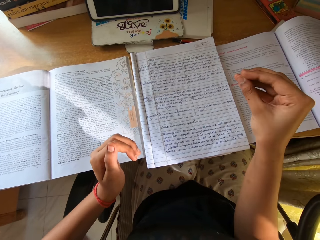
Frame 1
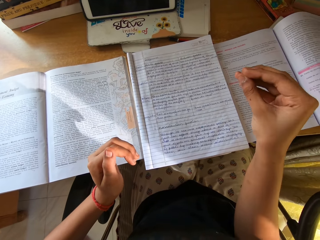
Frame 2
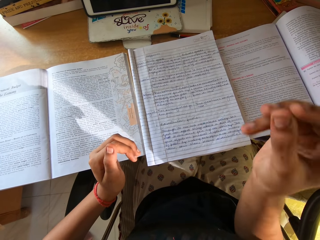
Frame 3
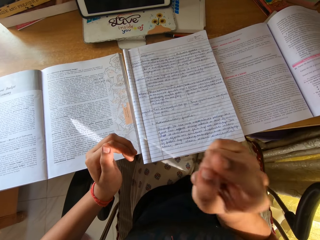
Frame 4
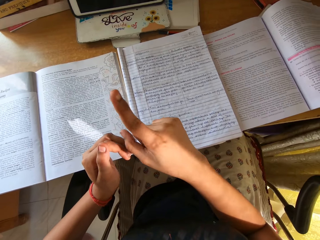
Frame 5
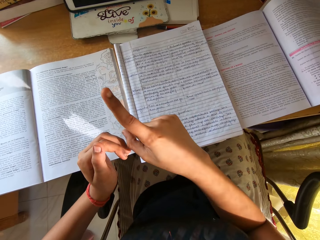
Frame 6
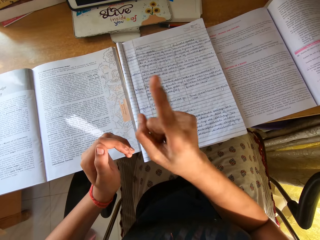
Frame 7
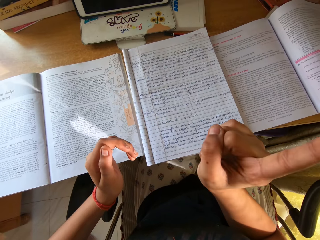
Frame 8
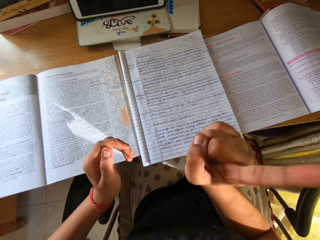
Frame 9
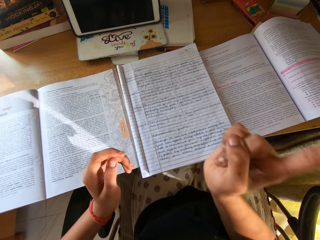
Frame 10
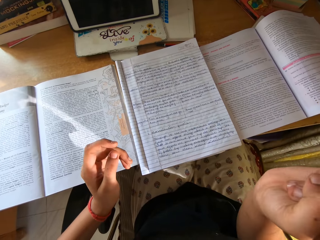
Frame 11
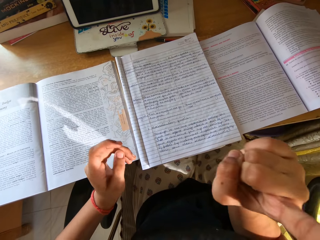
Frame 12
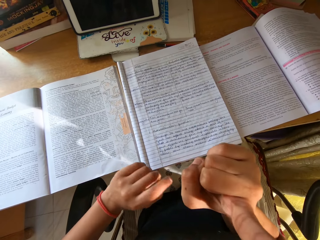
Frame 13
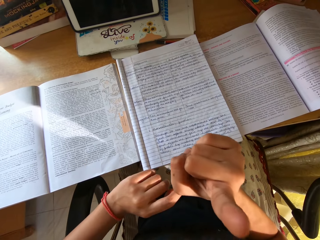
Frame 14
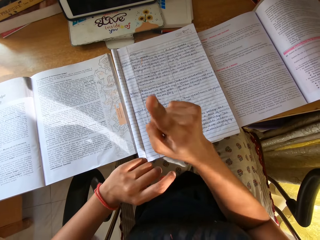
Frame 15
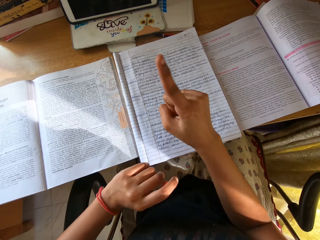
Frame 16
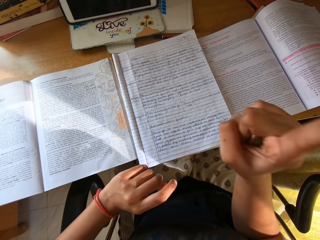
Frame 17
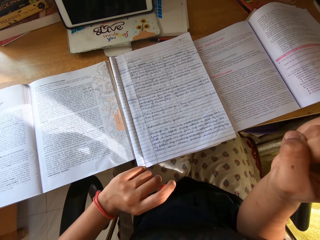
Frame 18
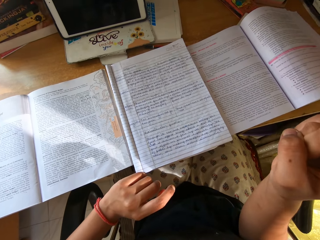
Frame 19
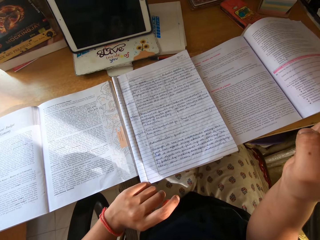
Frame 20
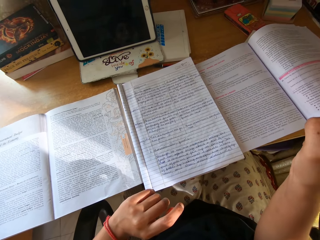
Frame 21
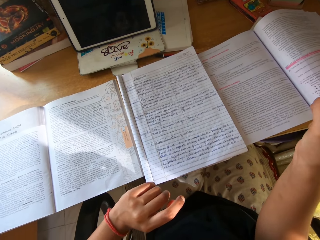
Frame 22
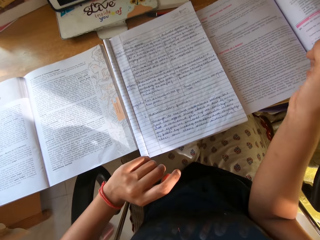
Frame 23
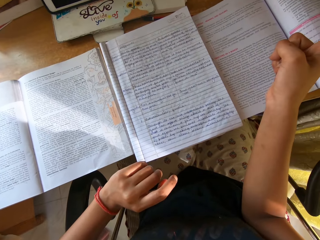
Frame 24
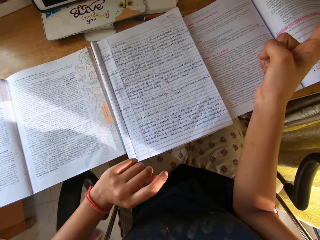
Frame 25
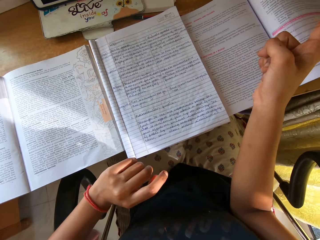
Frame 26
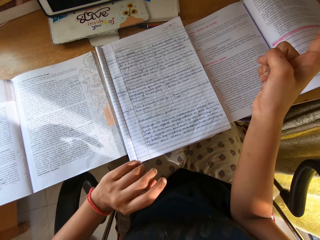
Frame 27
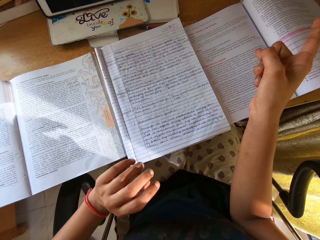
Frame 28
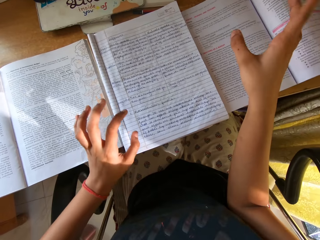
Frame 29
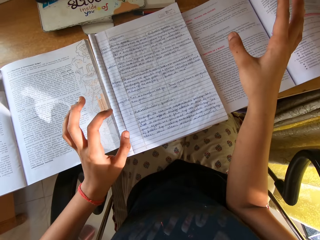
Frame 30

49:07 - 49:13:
The camera wearer reads the exercise book.

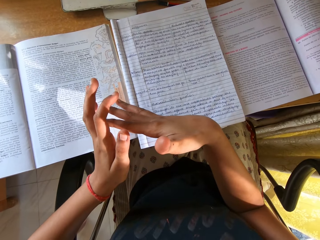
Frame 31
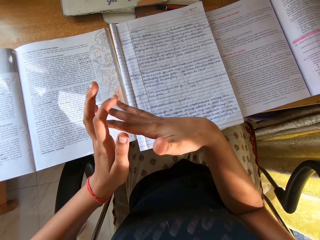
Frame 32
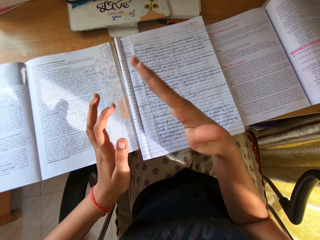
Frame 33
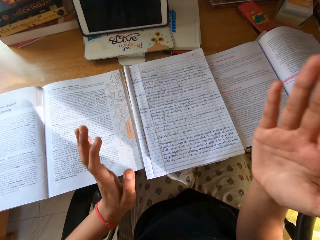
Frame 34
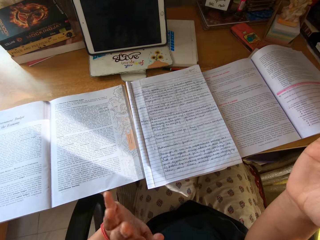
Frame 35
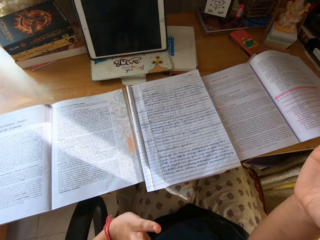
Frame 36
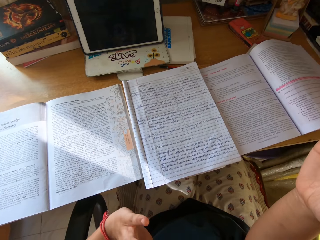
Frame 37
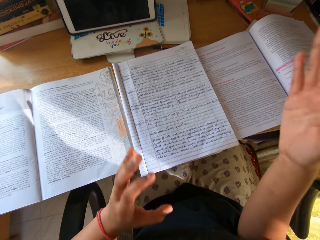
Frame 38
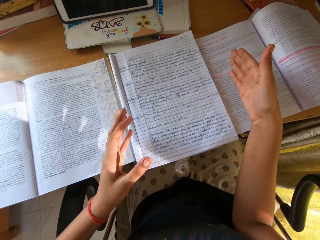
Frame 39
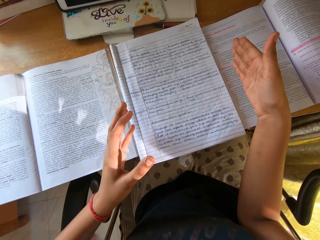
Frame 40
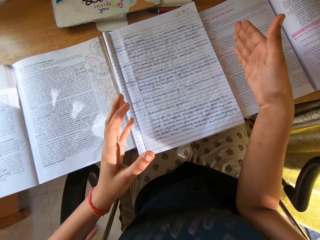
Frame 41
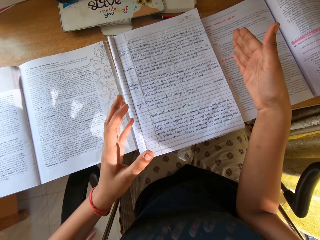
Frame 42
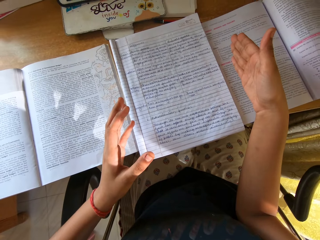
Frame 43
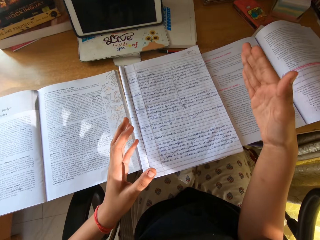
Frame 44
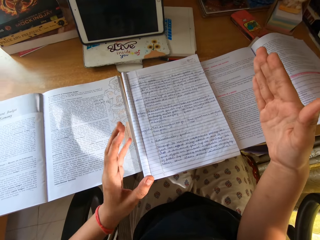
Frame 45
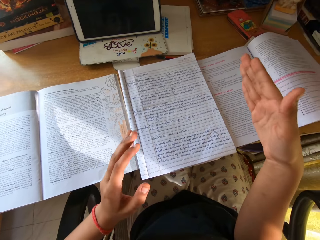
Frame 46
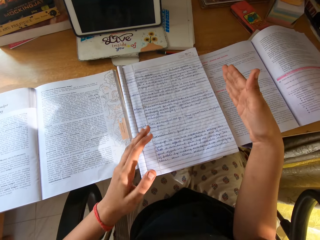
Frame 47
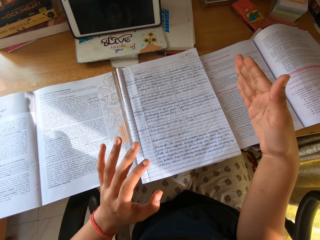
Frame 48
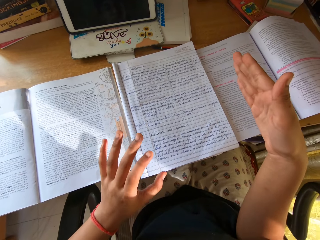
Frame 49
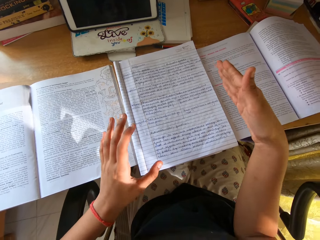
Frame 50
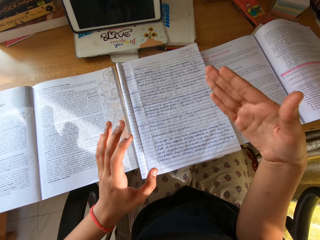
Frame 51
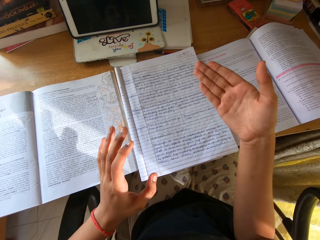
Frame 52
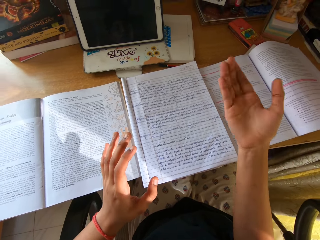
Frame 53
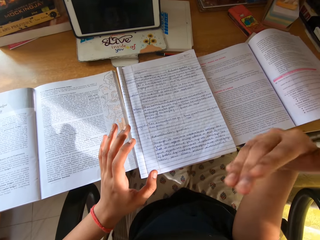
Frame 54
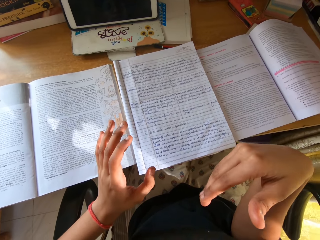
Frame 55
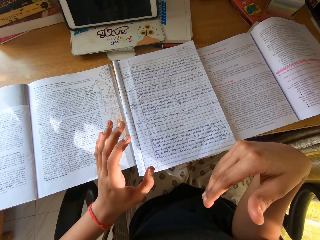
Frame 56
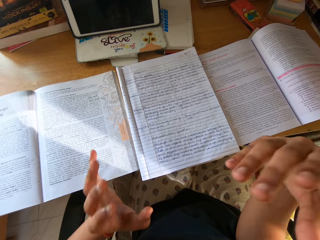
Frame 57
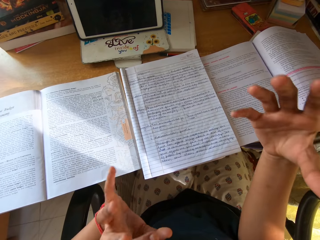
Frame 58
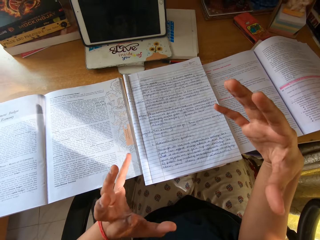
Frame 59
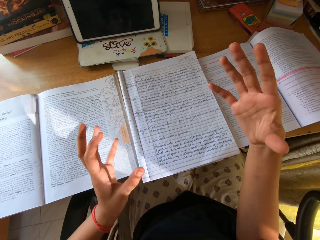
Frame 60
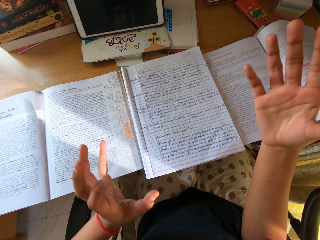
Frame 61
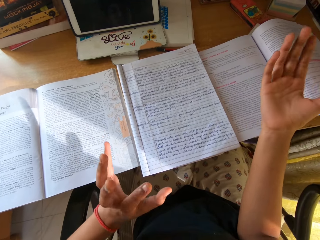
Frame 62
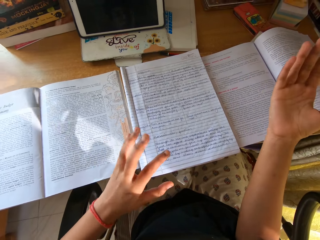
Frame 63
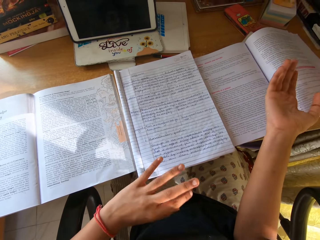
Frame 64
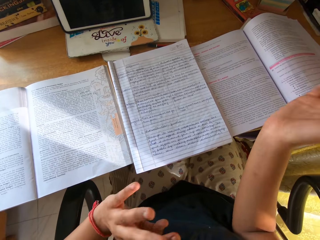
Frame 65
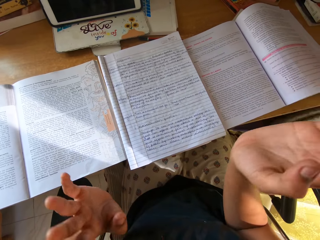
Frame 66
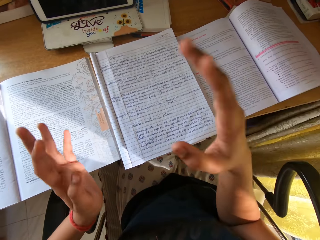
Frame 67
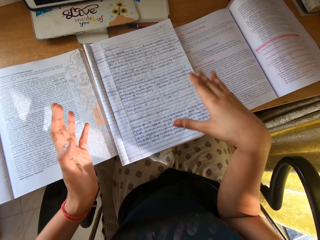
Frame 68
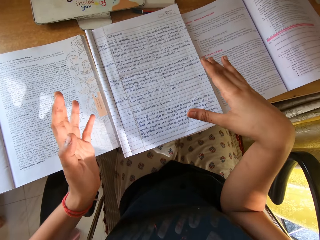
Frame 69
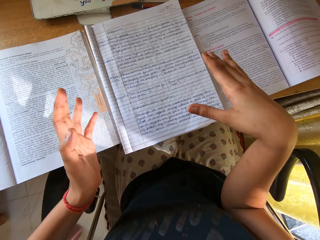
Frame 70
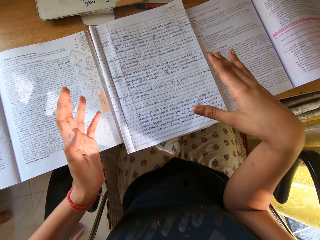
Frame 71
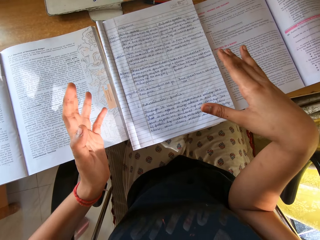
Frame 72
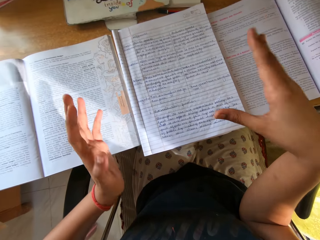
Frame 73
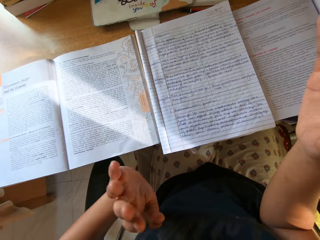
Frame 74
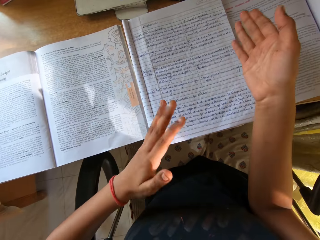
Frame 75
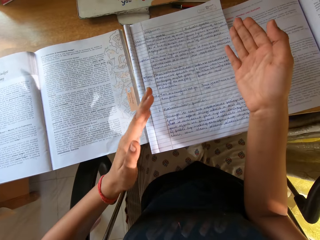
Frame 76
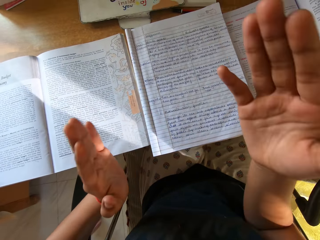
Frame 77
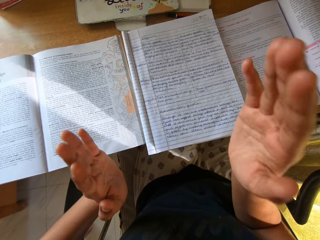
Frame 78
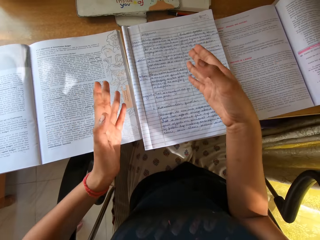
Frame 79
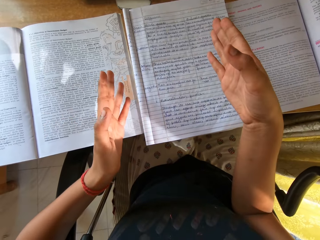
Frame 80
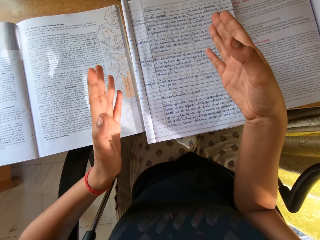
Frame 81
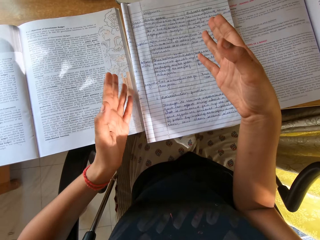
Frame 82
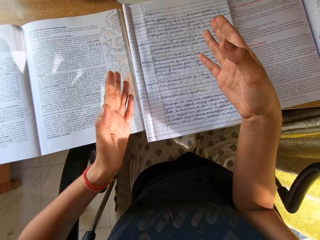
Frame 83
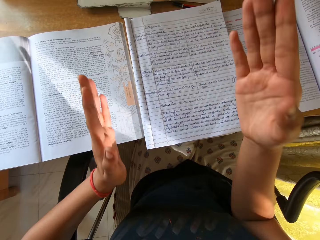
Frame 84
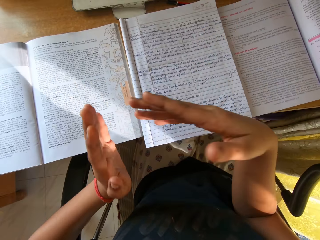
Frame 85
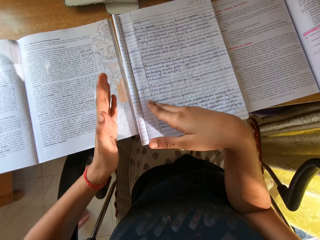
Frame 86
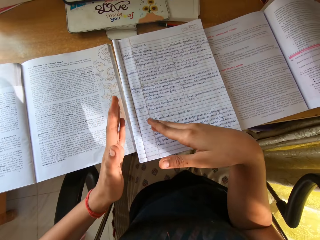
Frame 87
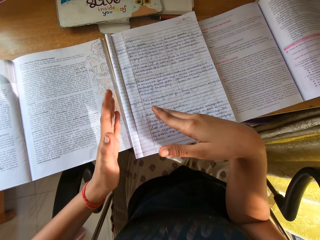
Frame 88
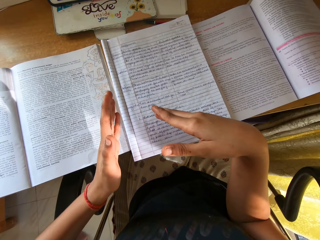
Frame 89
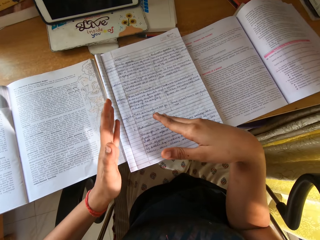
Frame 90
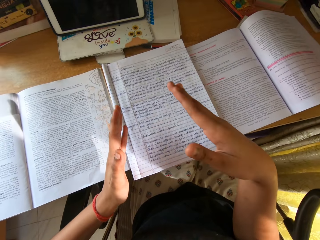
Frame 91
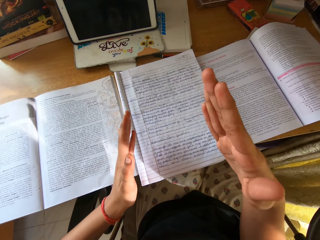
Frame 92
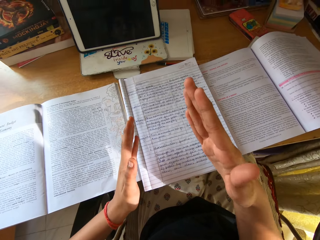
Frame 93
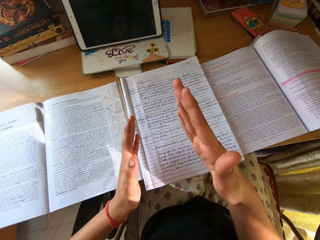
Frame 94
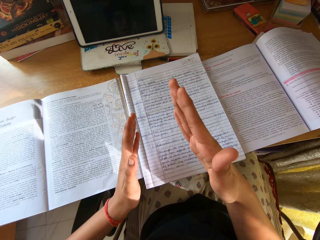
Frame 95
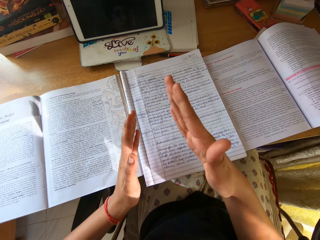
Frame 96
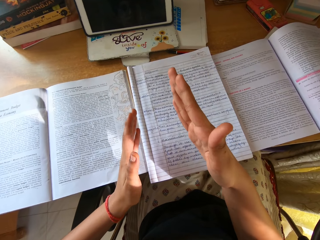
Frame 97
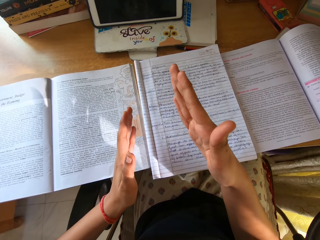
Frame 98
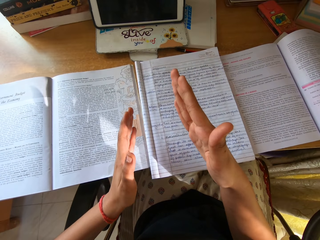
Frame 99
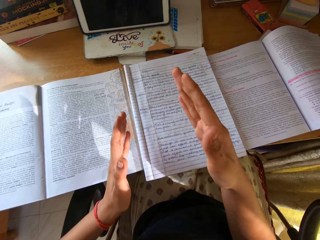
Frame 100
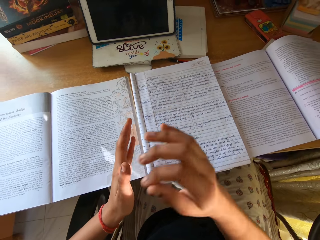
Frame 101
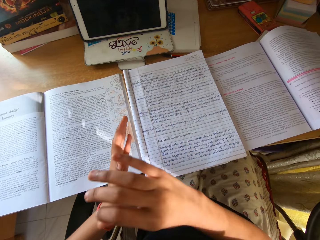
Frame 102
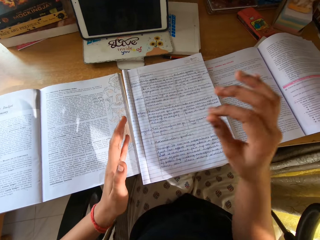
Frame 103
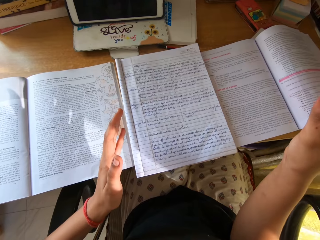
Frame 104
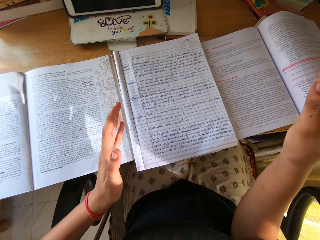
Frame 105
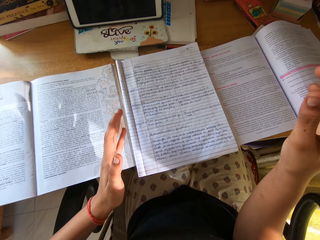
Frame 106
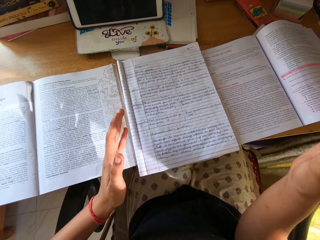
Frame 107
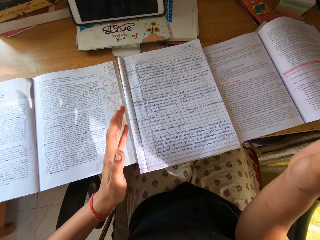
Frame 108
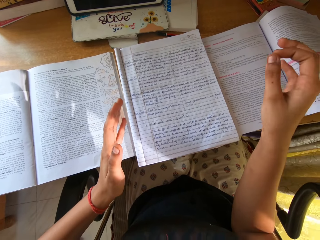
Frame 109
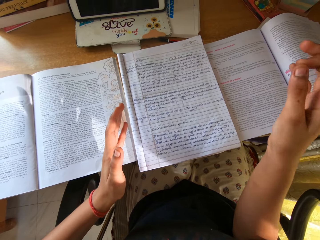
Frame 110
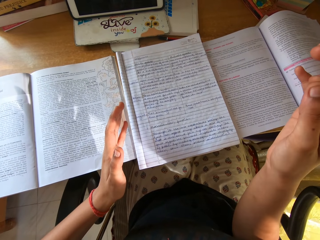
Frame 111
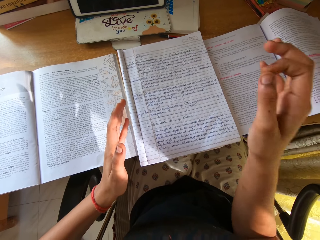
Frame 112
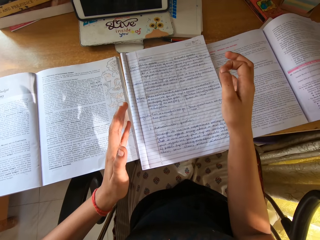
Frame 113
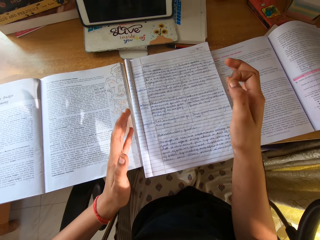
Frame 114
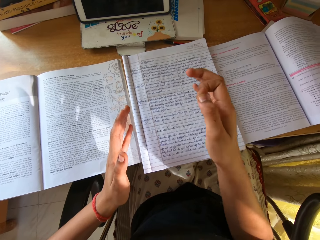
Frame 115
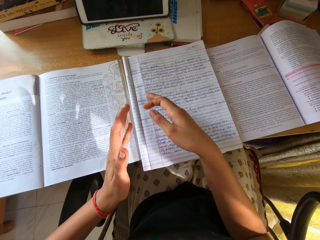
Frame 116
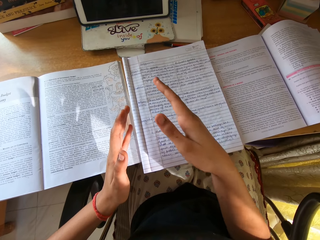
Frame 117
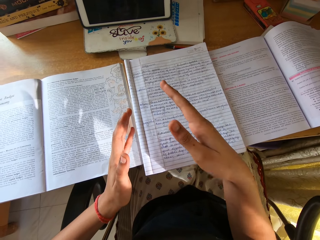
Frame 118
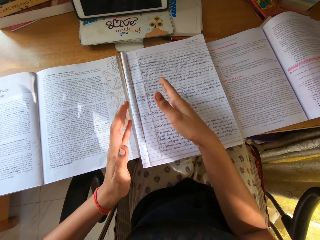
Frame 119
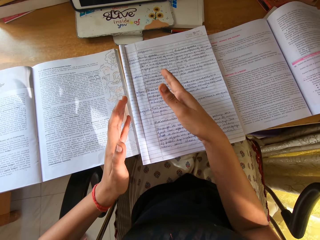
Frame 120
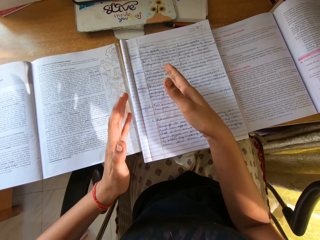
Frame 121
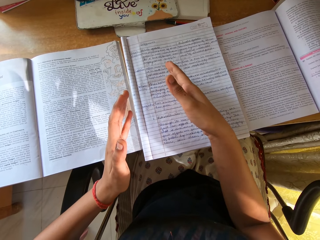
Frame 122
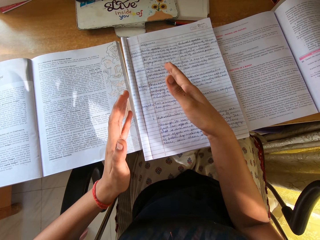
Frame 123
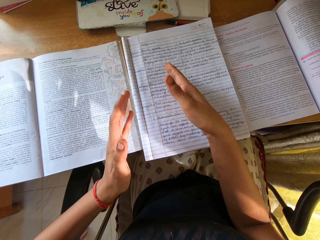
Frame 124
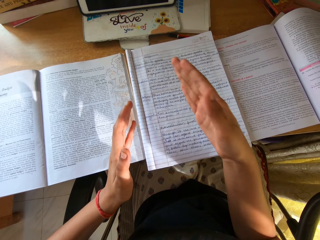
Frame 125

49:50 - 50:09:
The camera wearer moves both hands. They move a hand.
